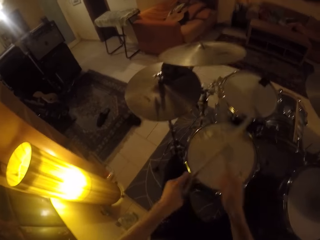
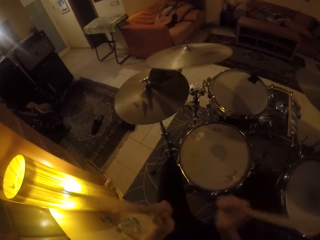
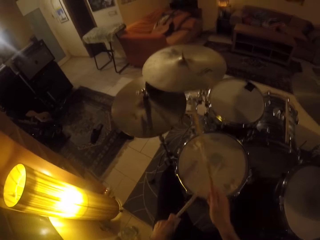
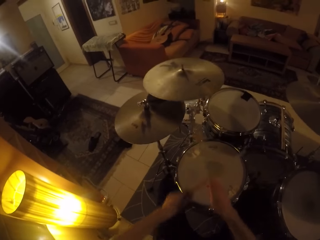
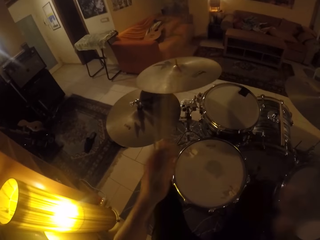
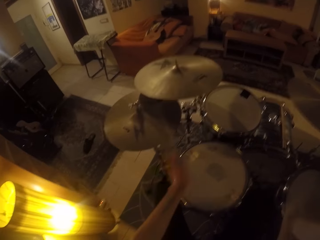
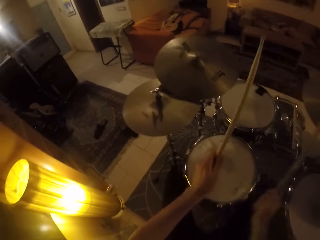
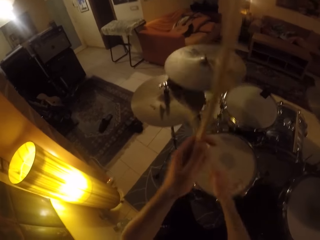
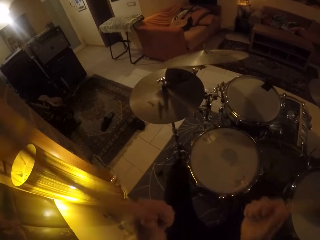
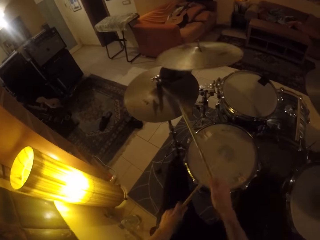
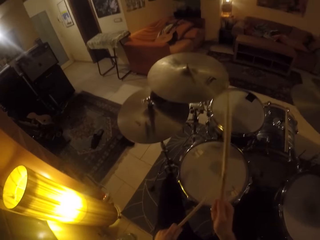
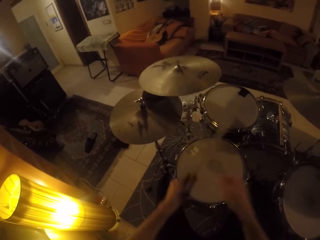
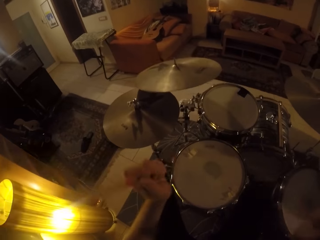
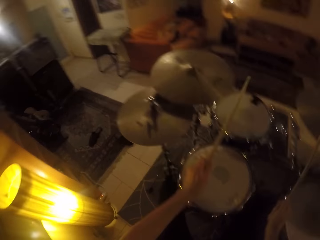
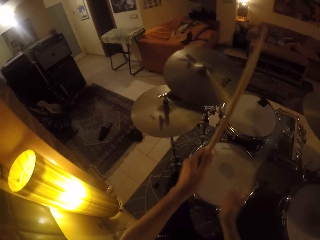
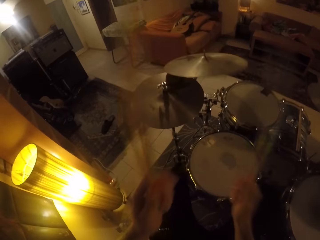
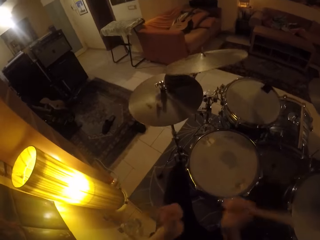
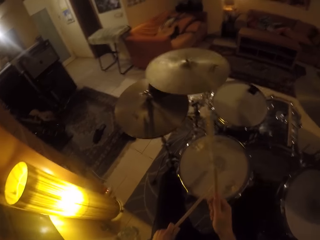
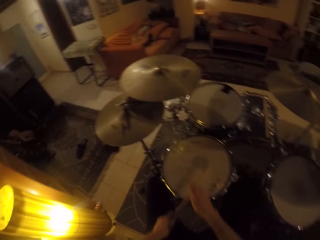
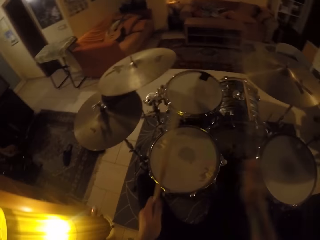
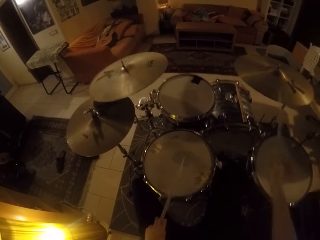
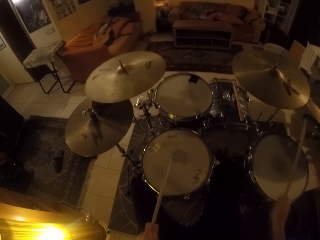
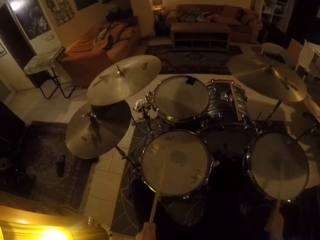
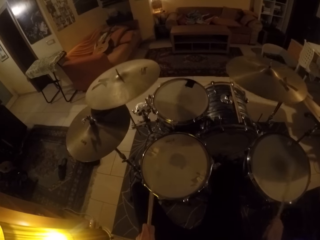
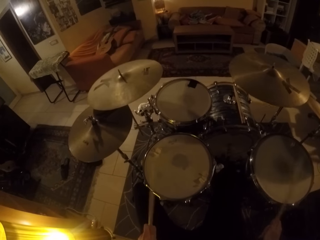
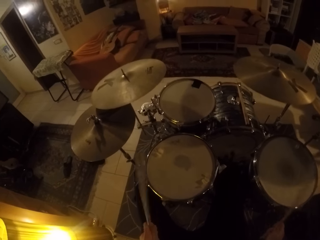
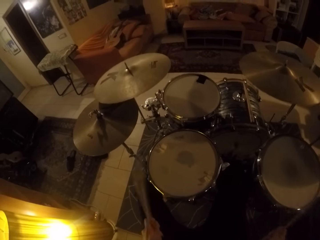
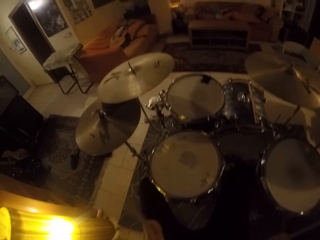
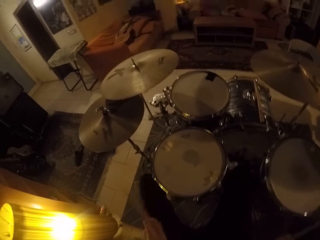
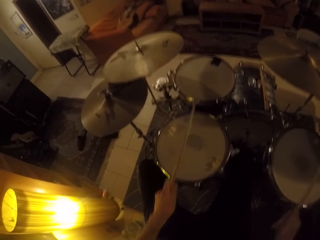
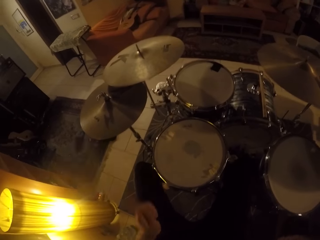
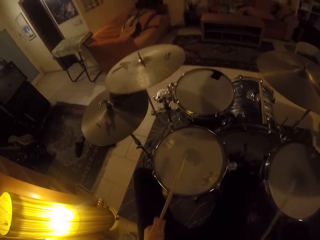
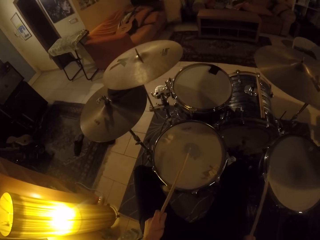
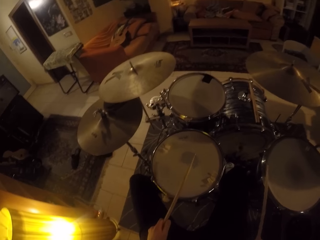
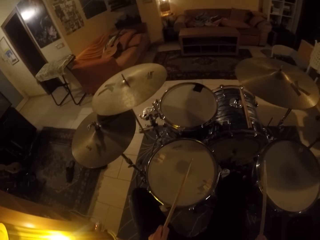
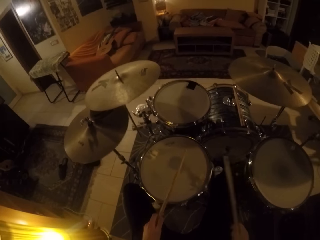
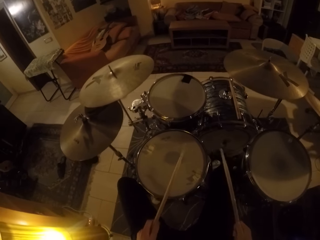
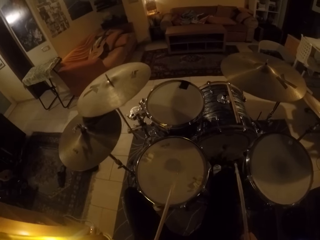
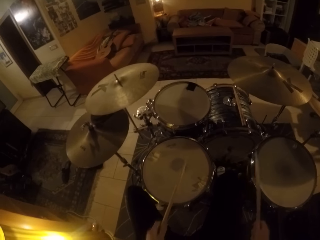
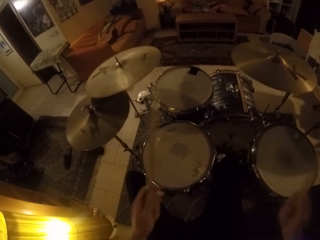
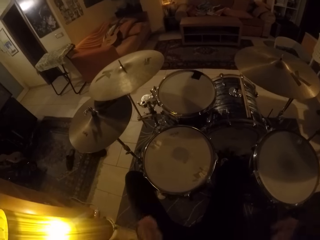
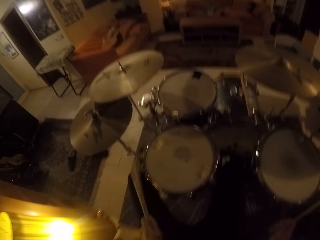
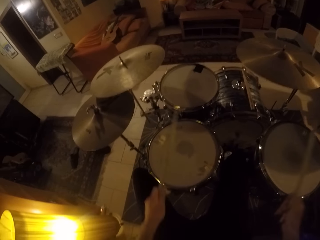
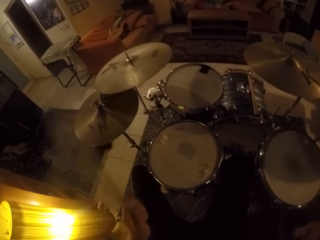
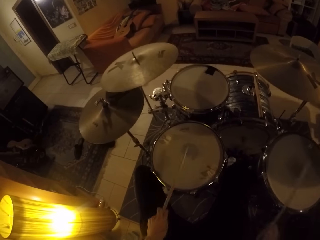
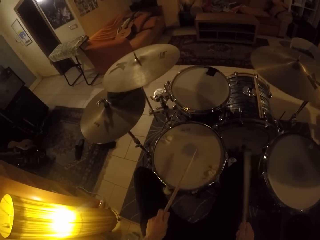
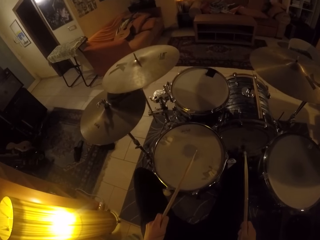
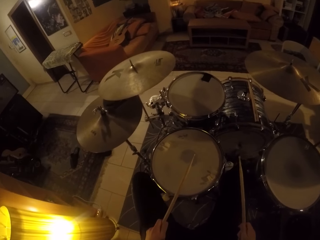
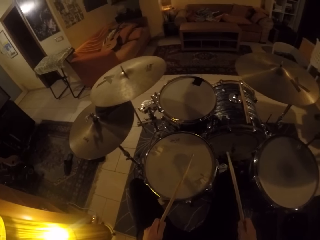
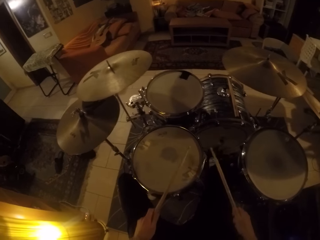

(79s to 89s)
The camera wearer hits drums with a drum stick.

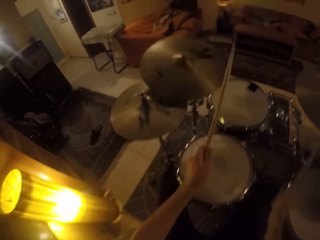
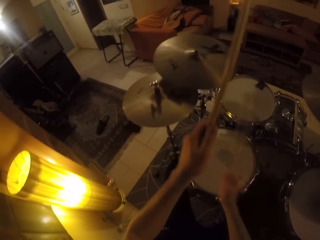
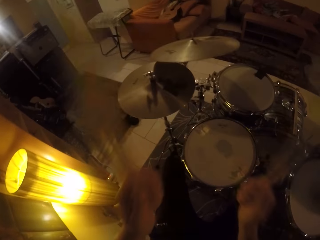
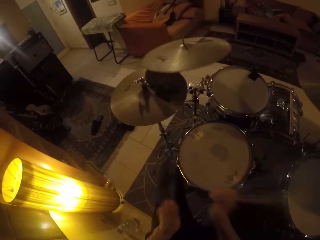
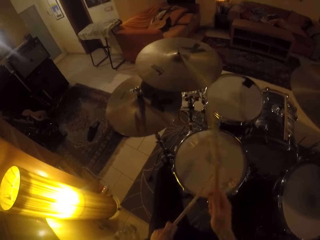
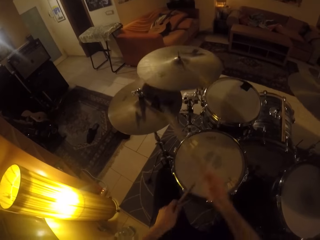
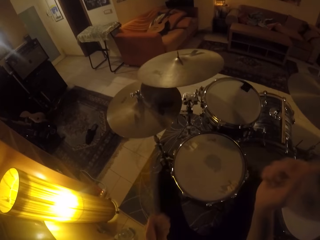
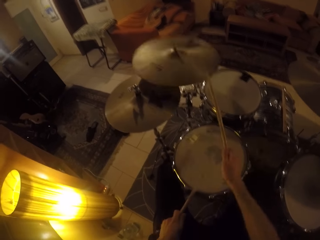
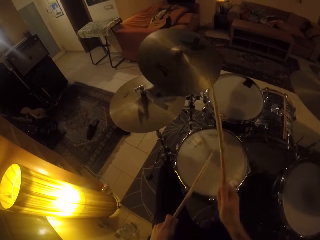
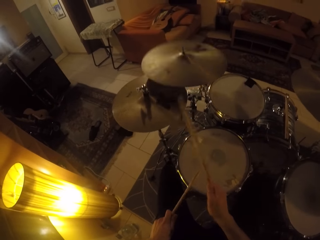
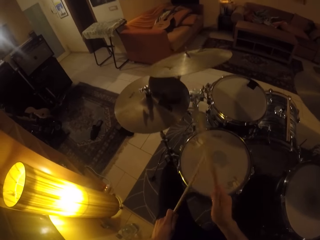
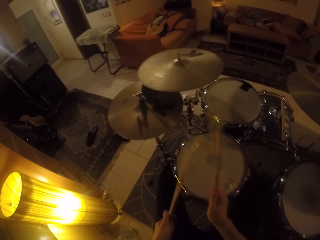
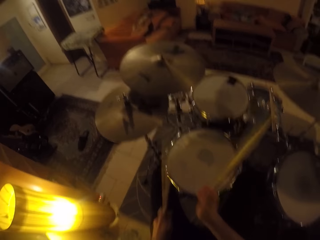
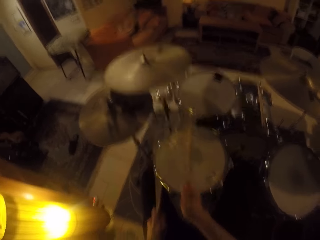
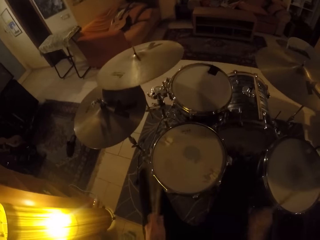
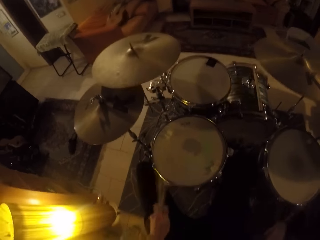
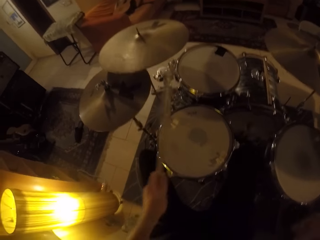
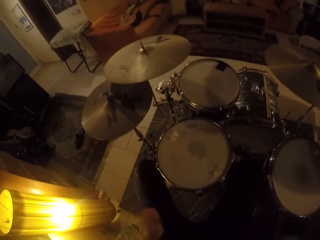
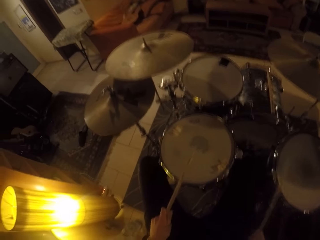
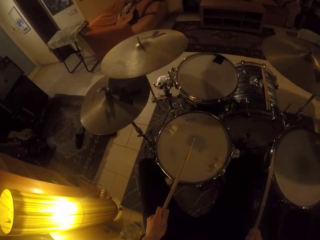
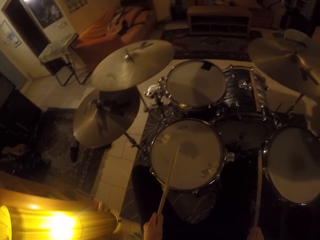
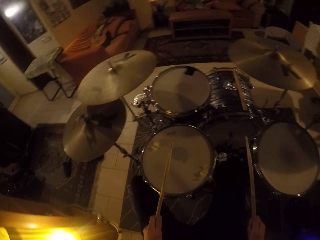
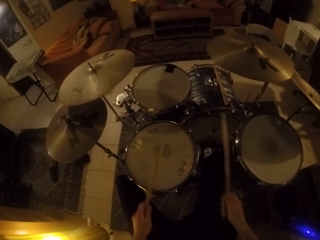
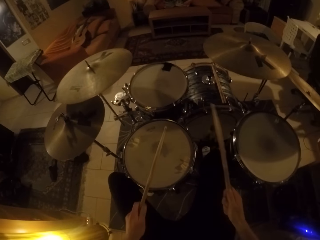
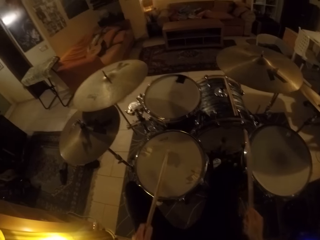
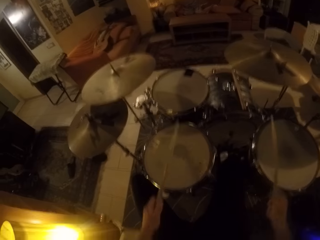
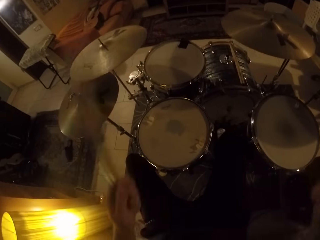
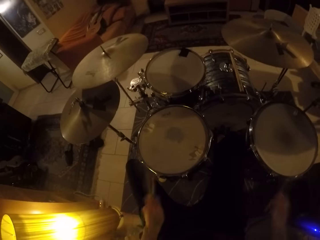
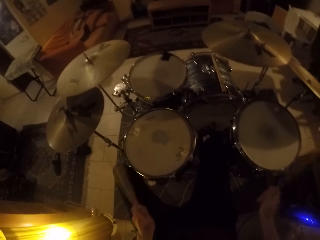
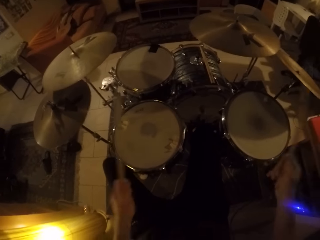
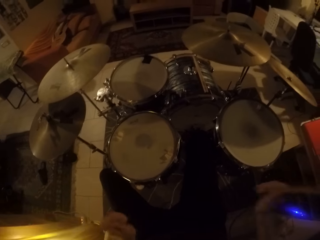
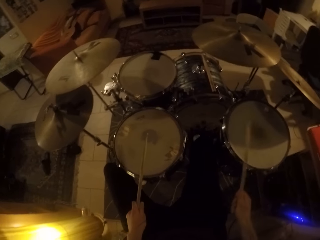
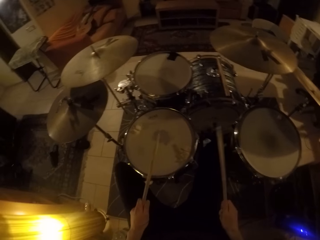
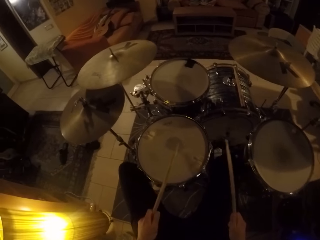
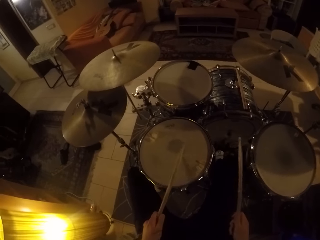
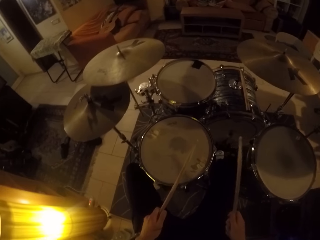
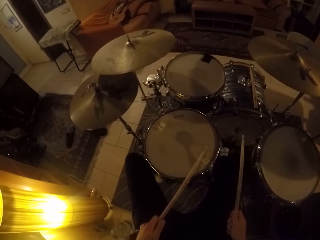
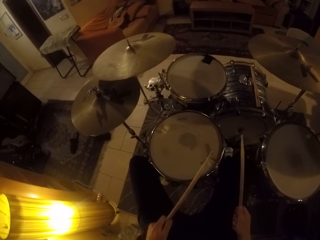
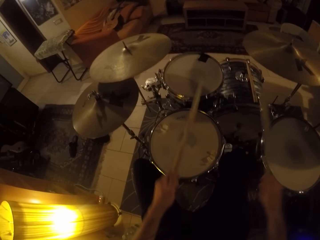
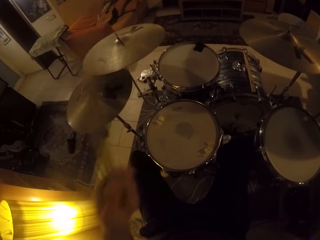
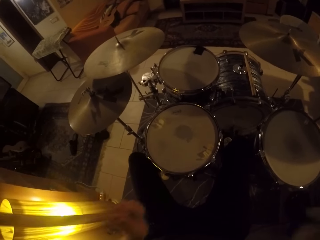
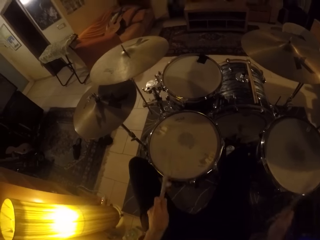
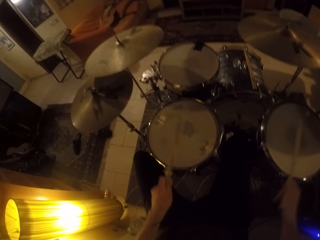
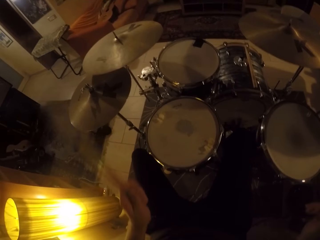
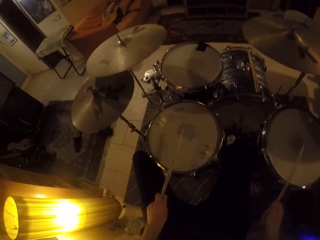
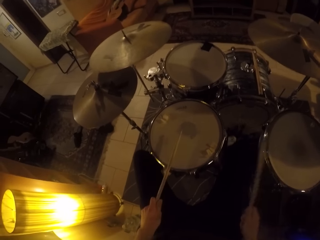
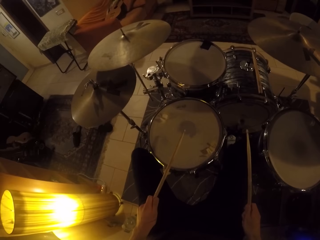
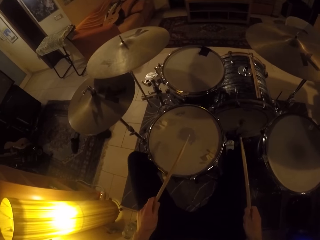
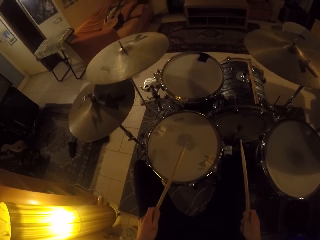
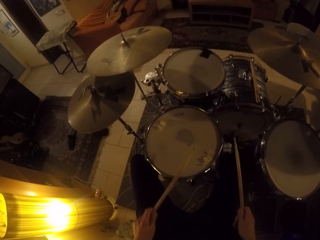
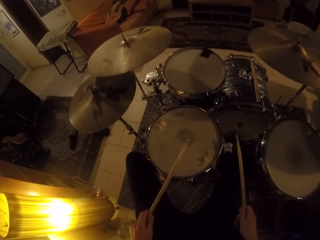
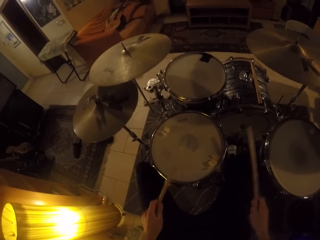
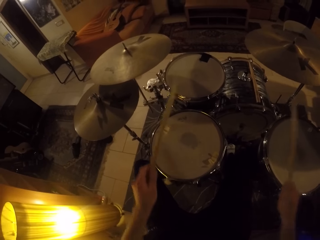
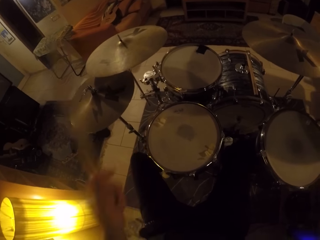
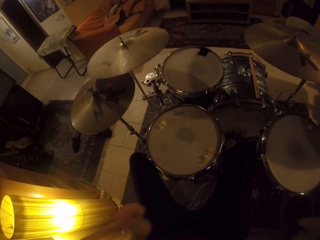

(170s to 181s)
The camera wearer hits drums with a drum stick. They play the cymbal drum with the left leg. They hit the drums with the drum stick. They play the cymbal drum with the left leg. They hit the drums with the drum stick. They play the cymbal drum with the left leg.
